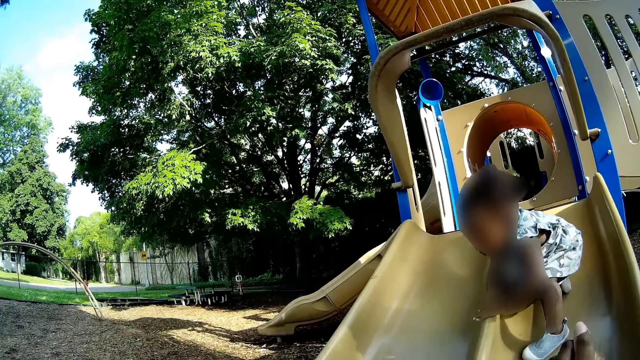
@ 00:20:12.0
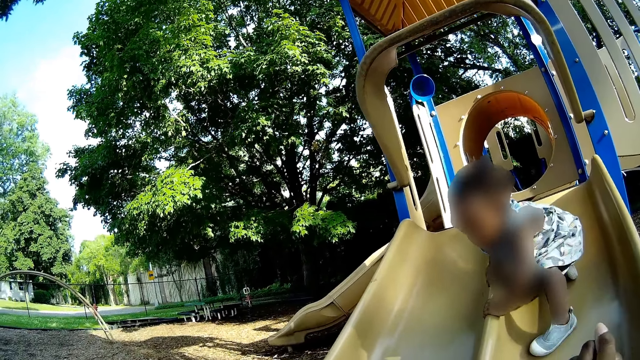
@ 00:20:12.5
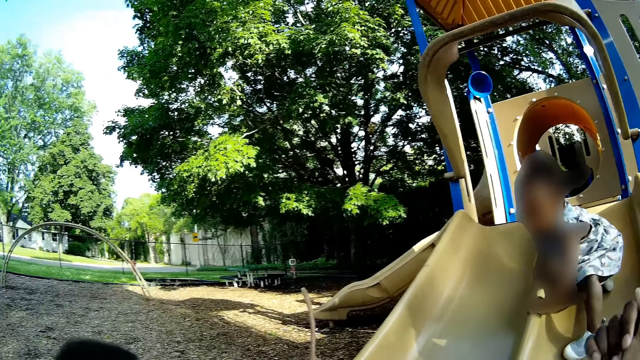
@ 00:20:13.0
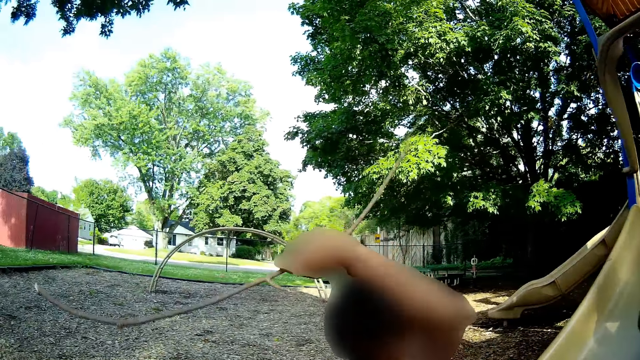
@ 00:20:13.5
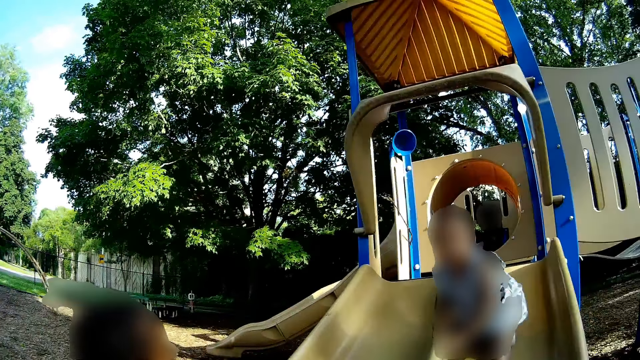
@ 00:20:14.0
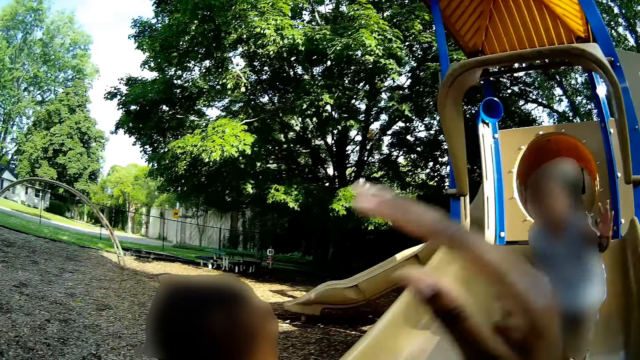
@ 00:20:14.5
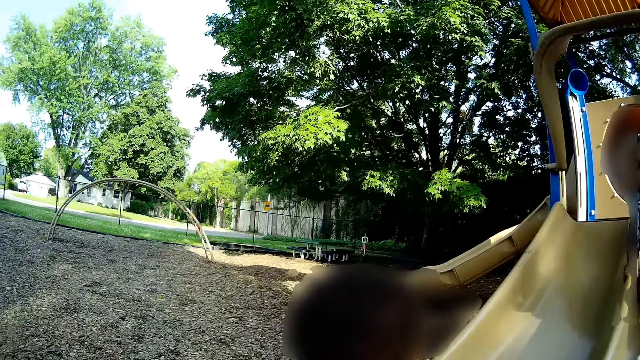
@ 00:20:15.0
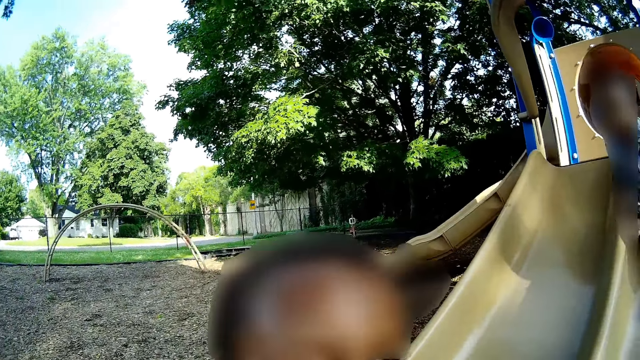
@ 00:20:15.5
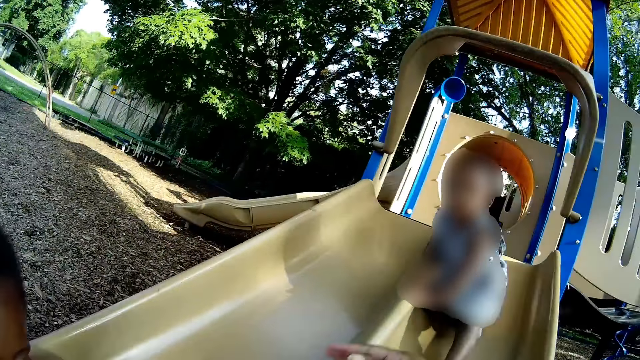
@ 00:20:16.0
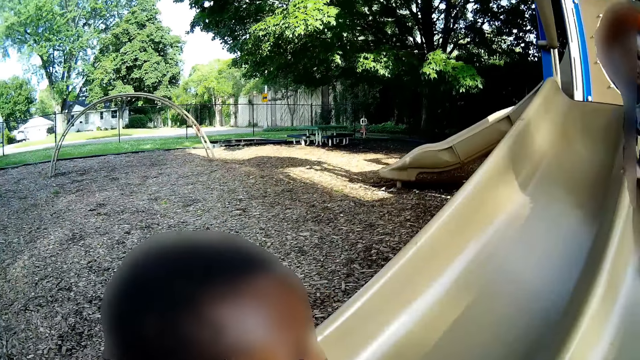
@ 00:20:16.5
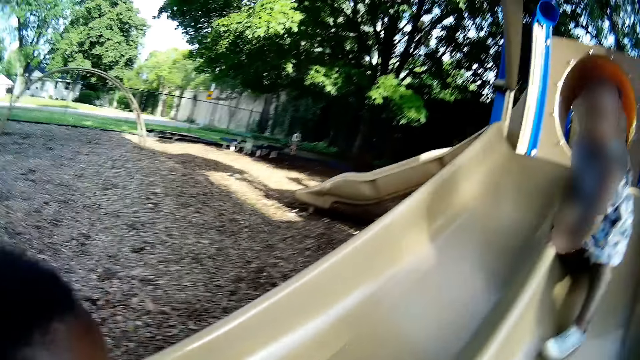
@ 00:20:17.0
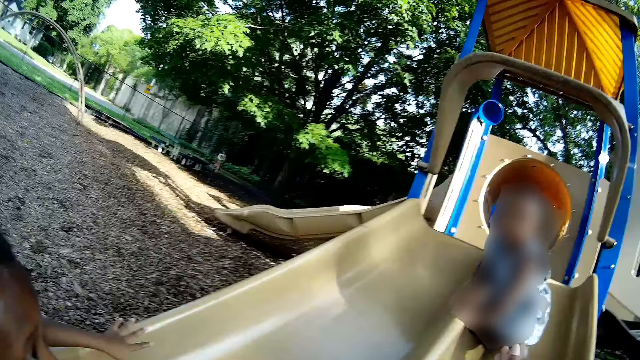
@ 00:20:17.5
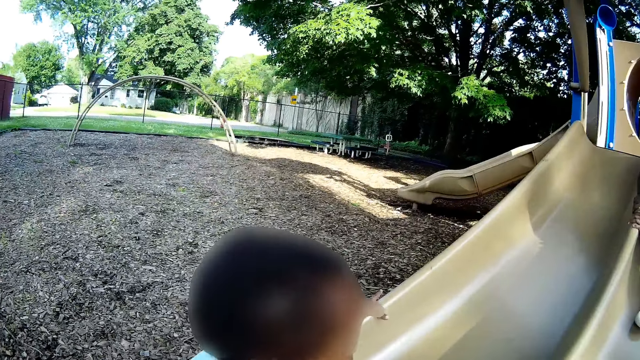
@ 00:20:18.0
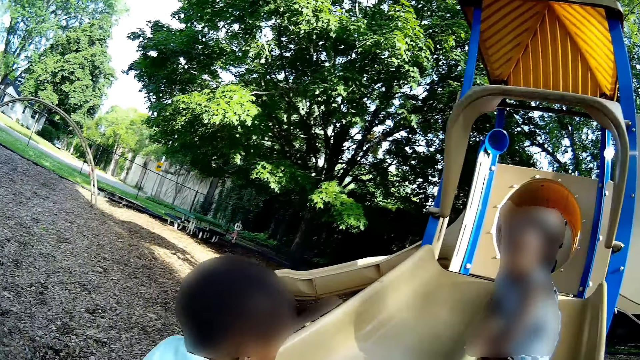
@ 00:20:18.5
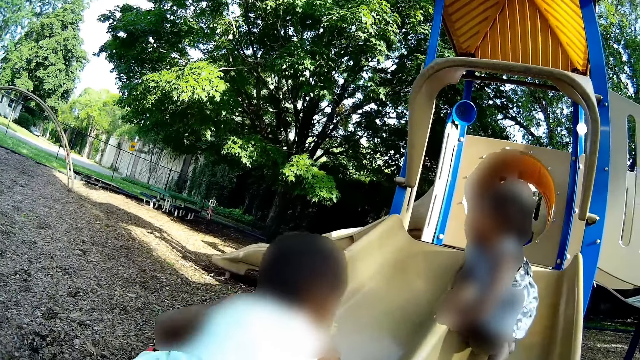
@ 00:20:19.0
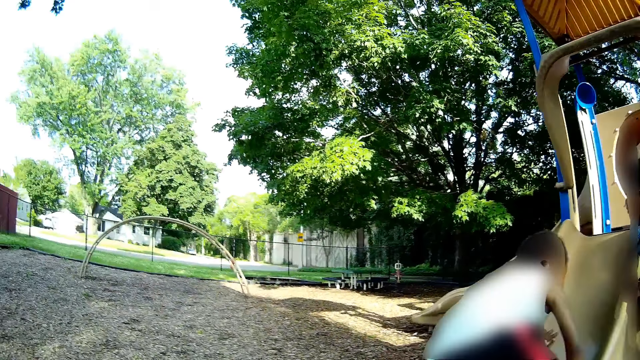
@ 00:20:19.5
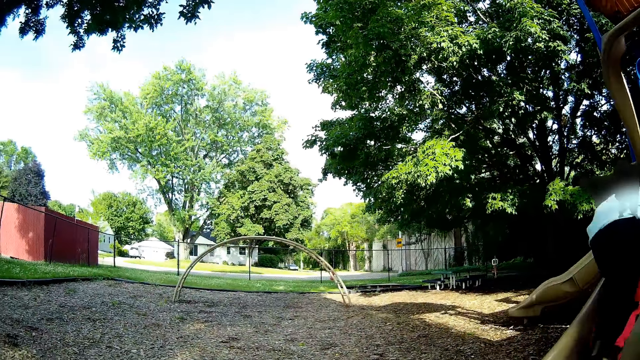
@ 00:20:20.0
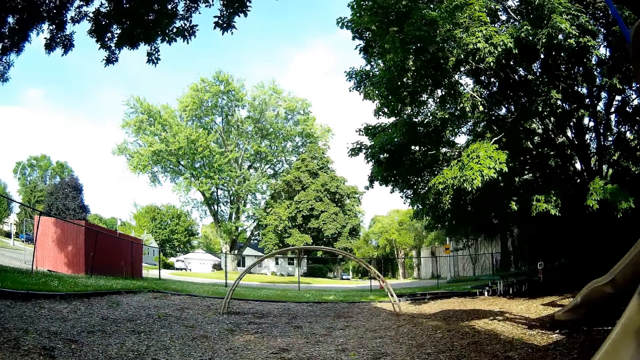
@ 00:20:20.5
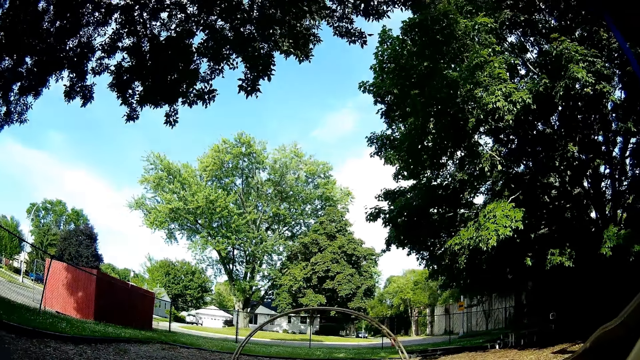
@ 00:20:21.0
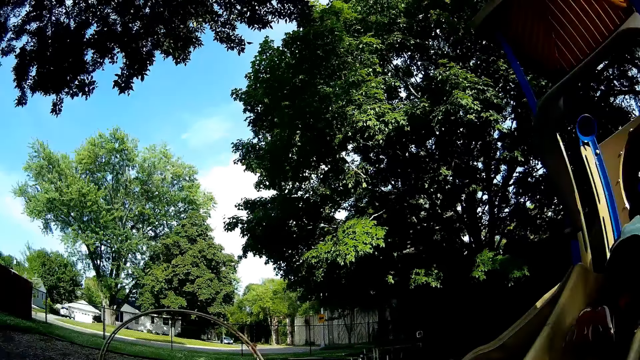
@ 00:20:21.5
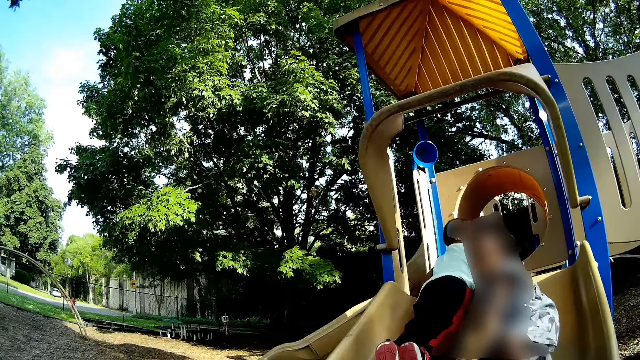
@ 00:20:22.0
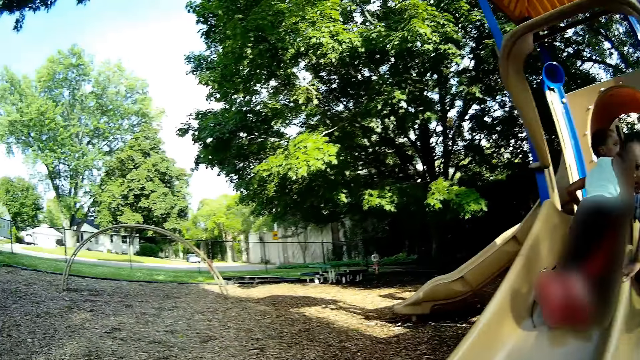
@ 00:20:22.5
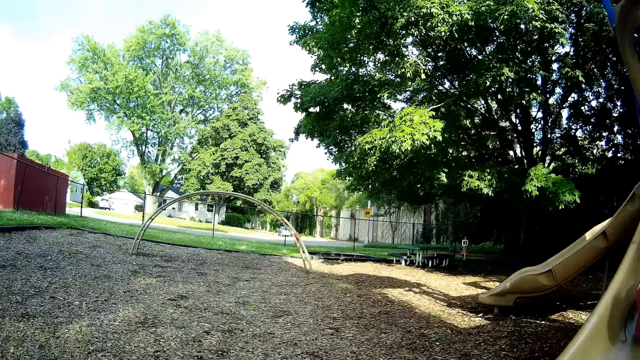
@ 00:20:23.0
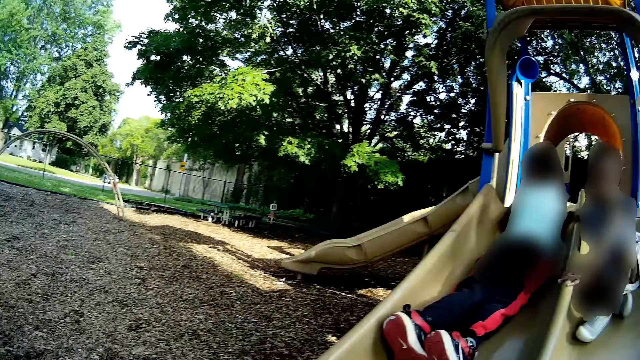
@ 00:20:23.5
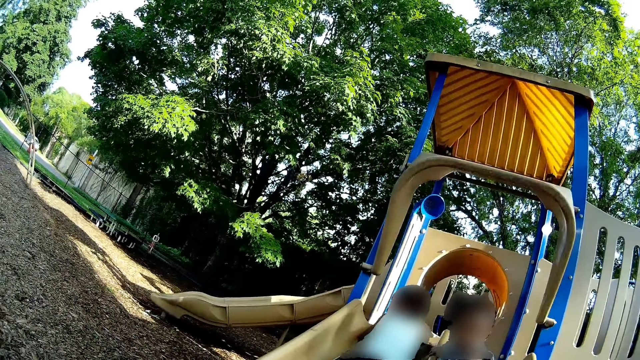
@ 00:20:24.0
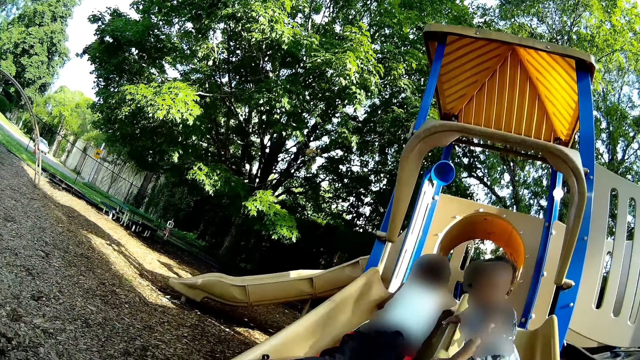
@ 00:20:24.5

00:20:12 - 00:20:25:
The boy tosses the stick on the plastic slide with his right hand. The boy climbs the plastic slide.

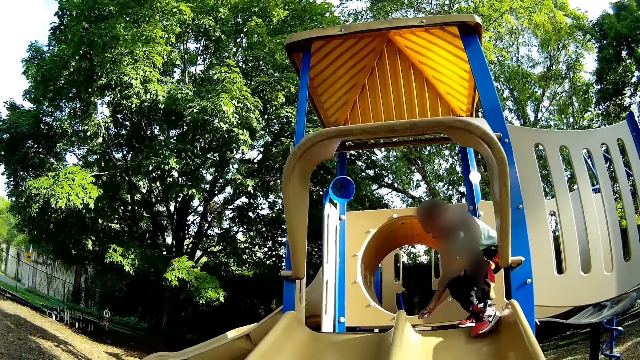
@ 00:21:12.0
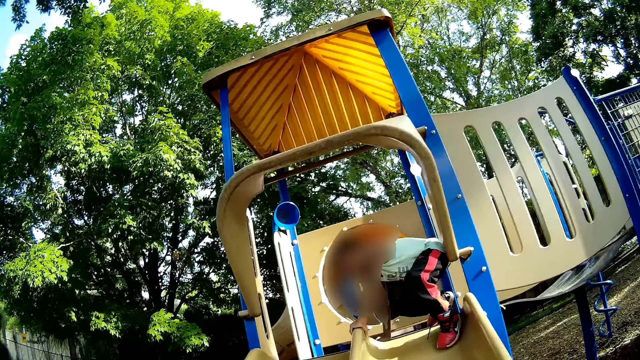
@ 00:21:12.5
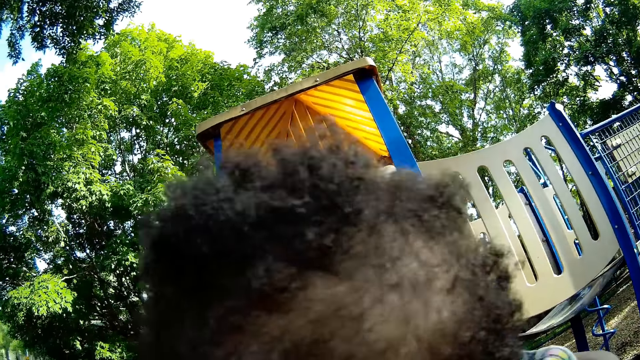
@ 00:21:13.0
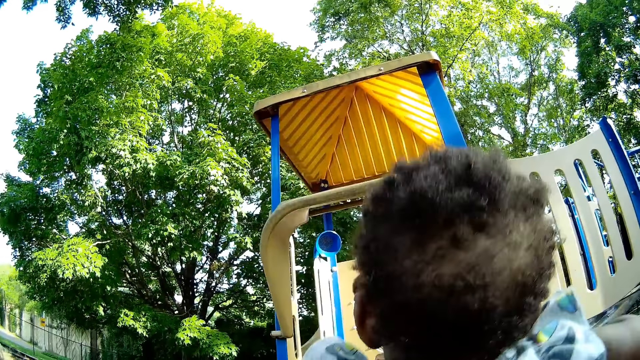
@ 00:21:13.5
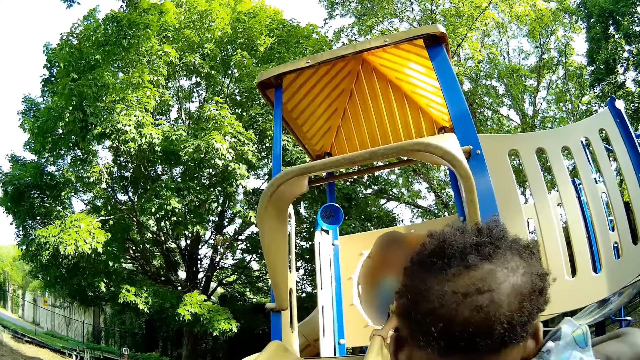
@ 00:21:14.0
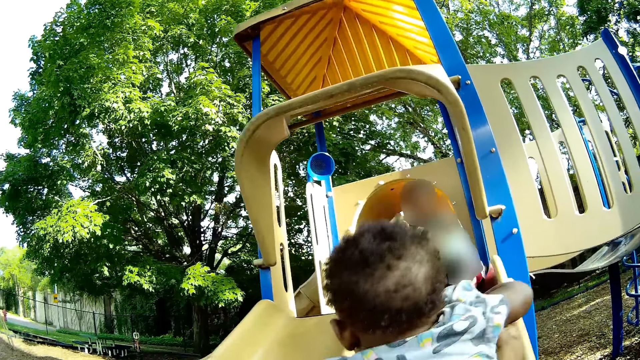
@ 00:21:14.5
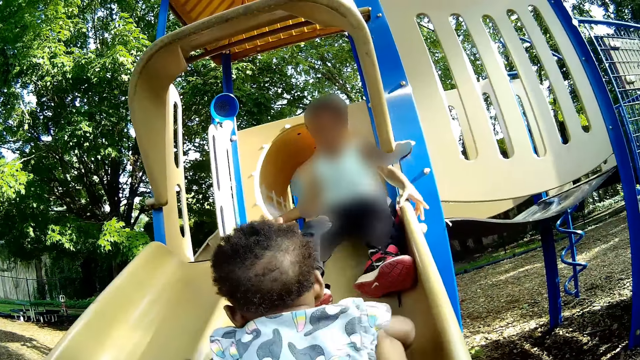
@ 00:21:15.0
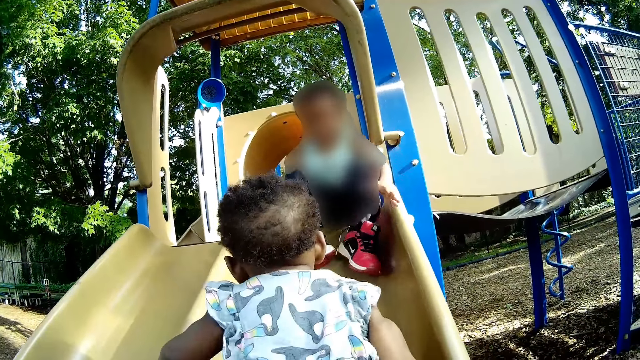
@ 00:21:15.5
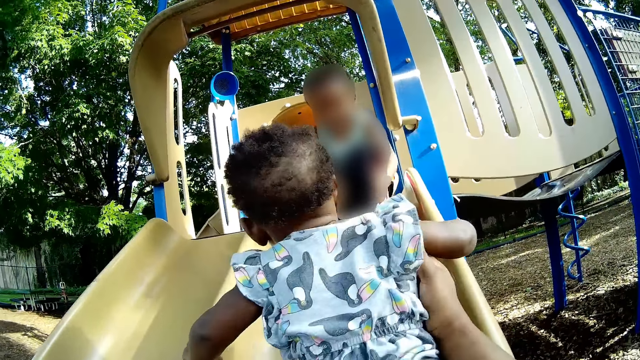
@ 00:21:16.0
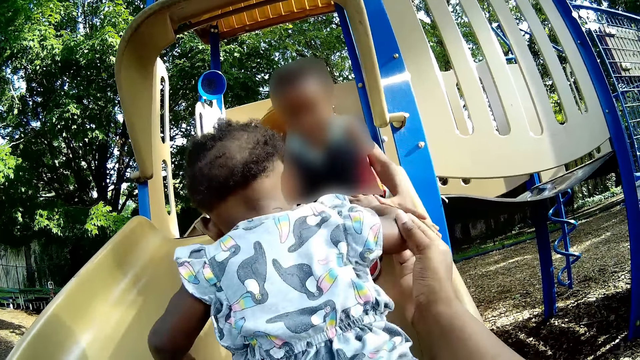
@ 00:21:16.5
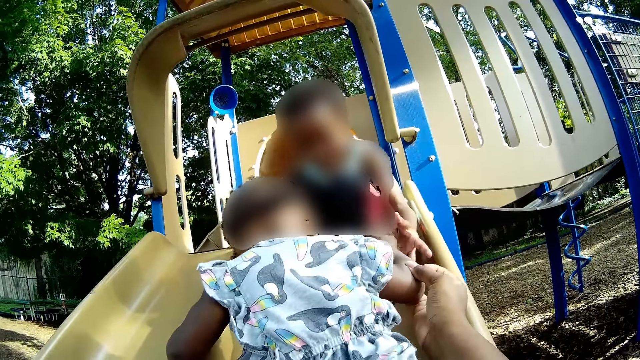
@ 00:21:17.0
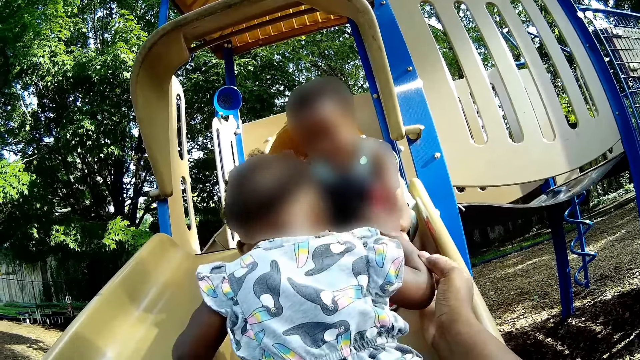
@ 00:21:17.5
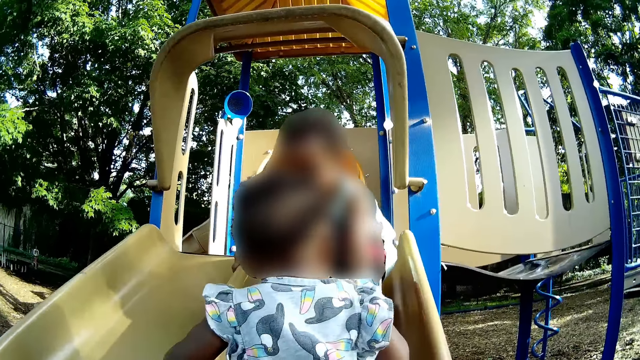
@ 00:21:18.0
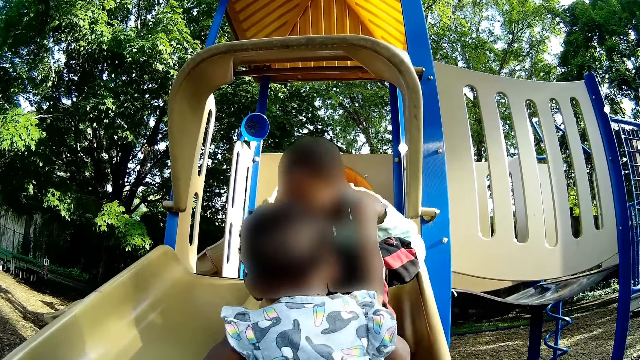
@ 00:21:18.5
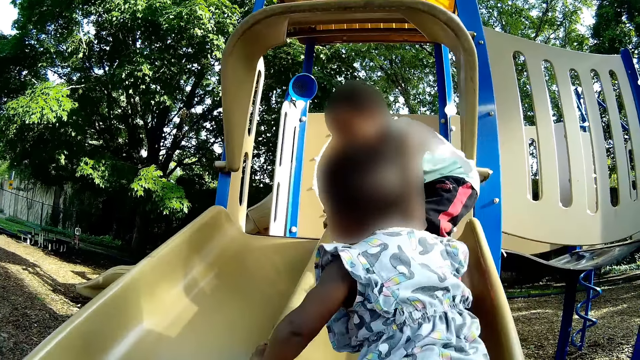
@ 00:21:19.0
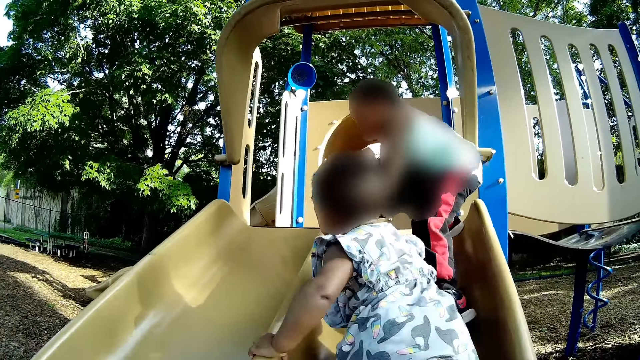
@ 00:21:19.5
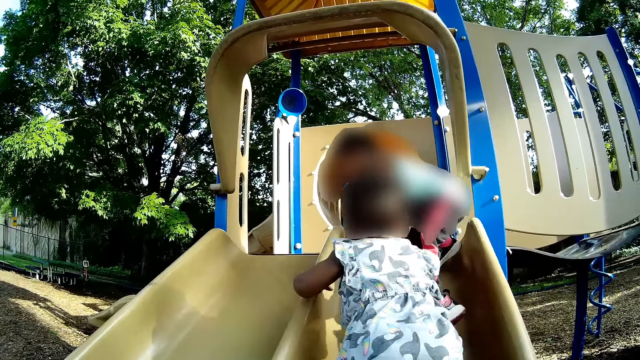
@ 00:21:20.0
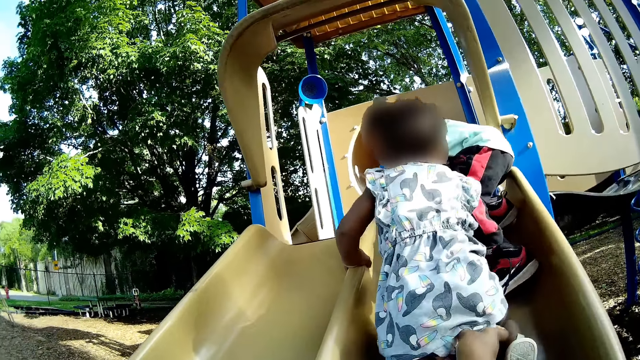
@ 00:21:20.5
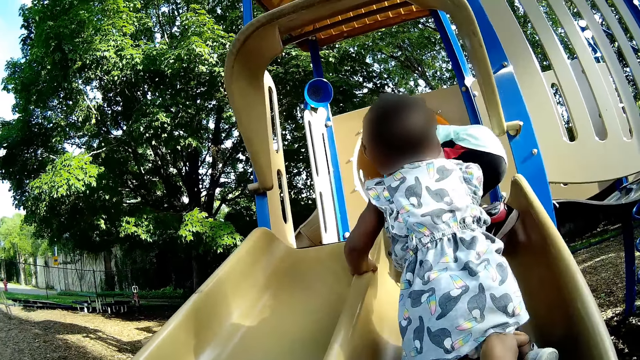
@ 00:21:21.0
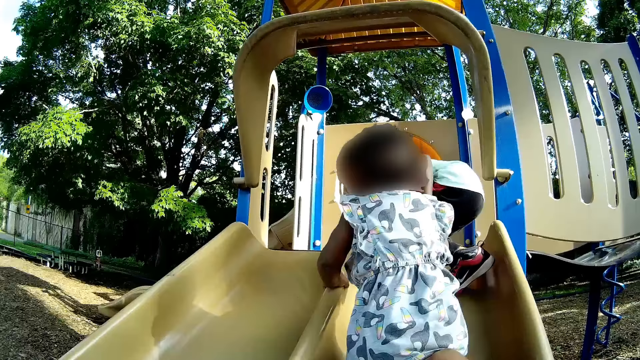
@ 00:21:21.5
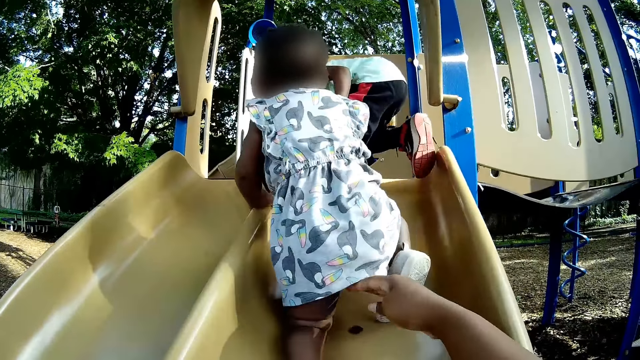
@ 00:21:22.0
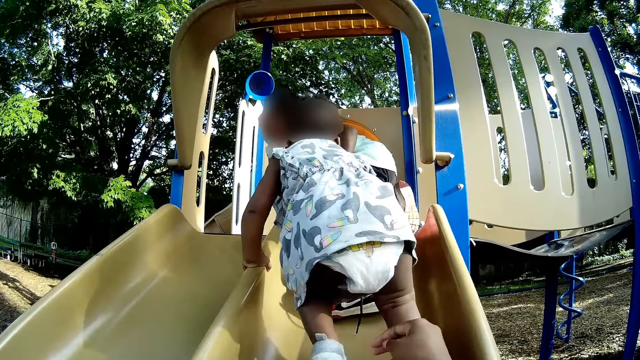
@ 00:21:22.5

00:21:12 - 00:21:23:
The camera wearer interacts with the boy.
